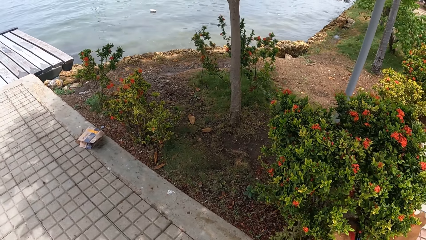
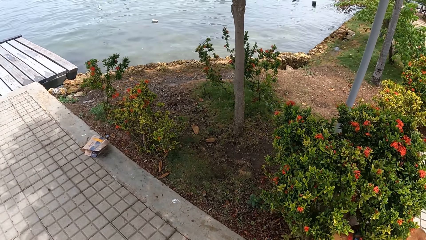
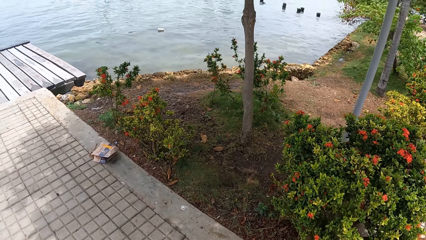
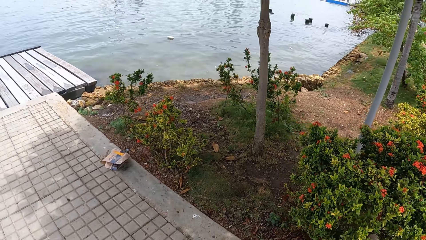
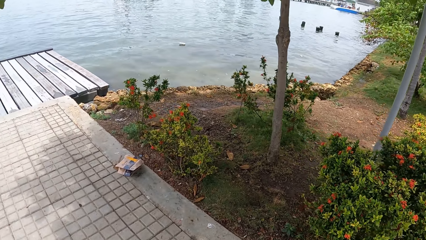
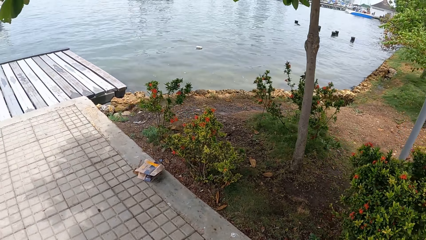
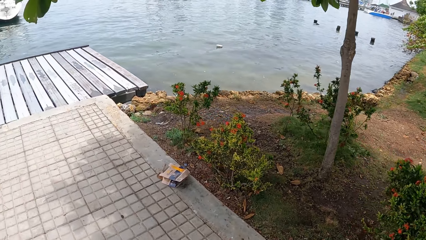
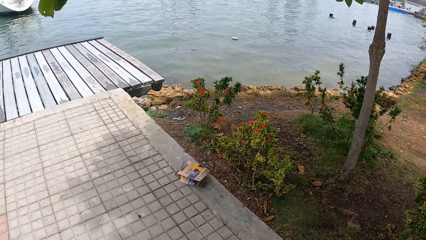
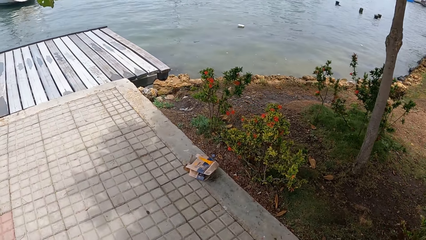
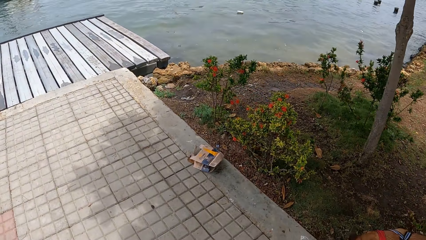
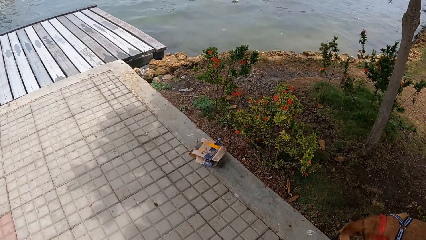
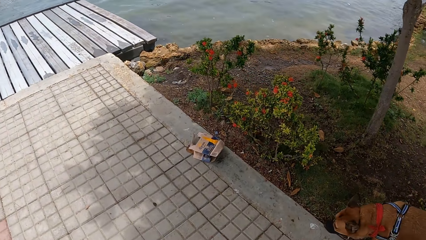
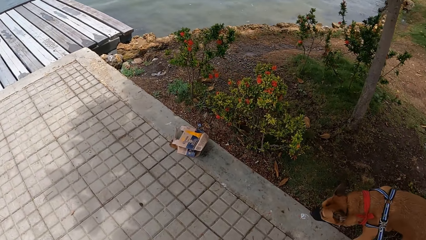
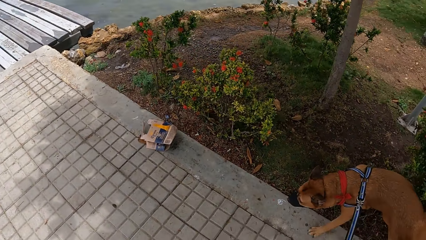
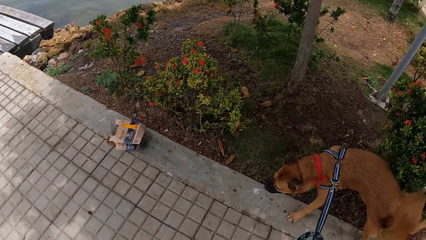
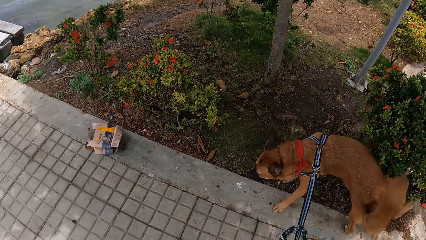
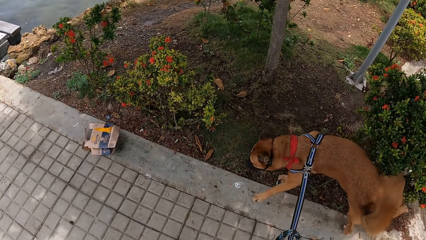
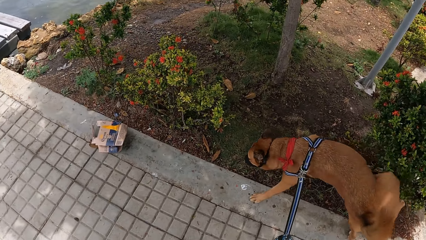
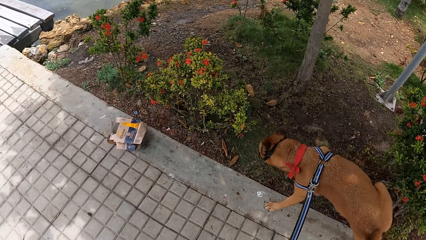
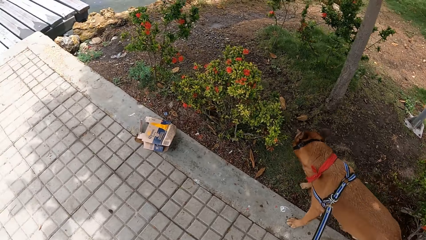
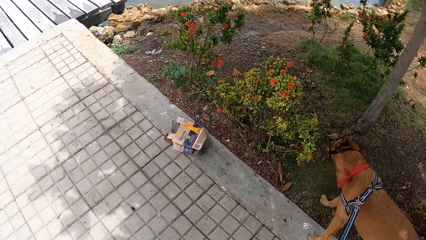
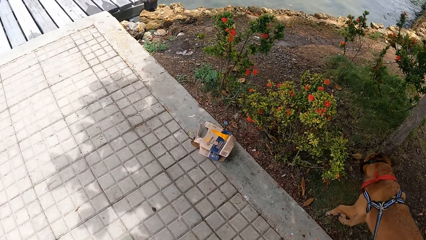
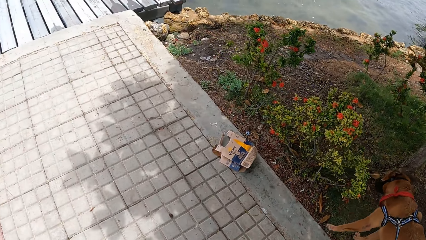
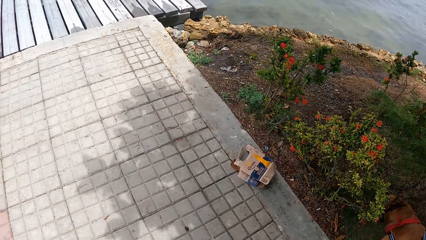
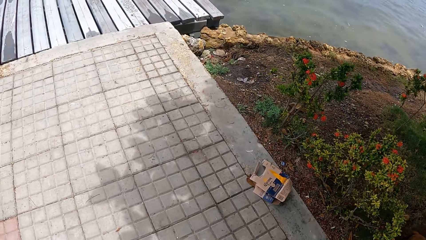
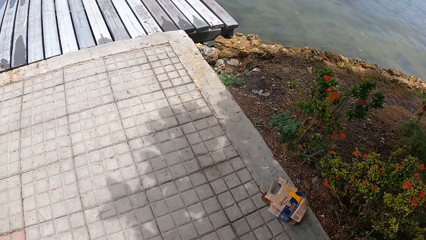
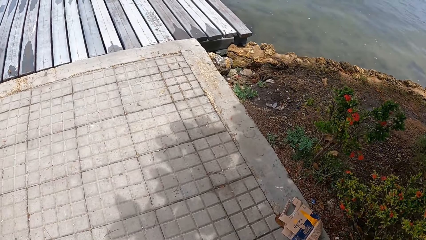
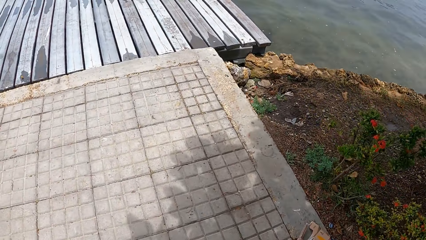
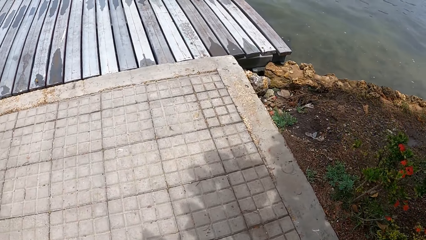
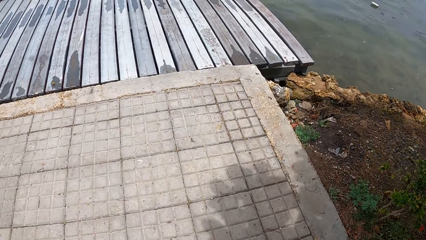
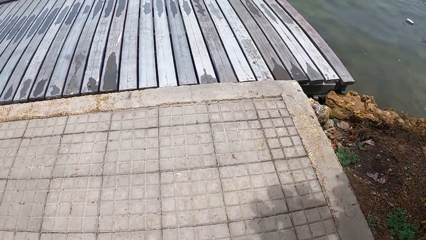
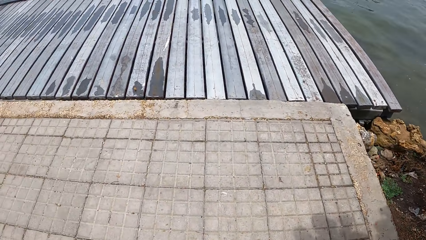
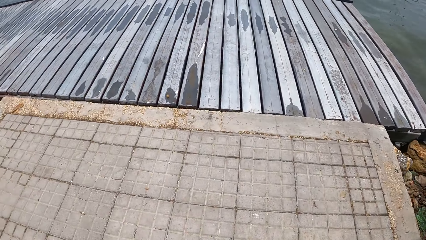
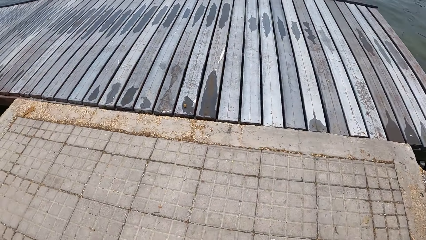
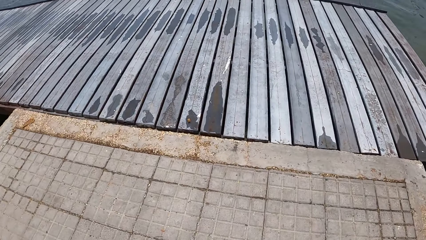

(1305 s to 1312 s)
The camera wearer walks along the footpath.

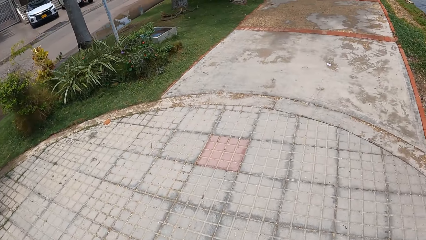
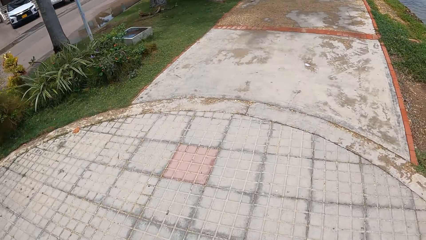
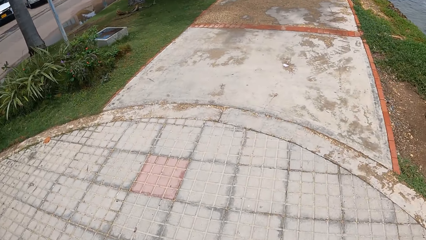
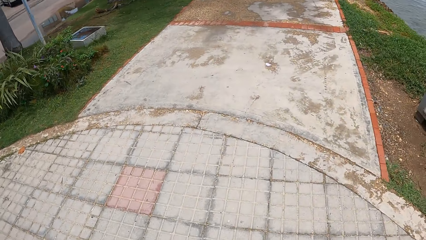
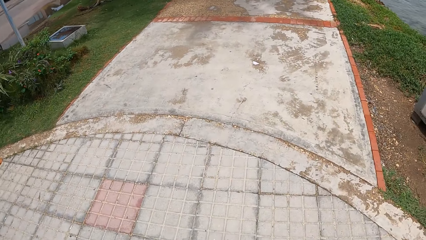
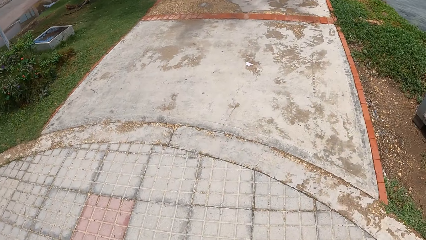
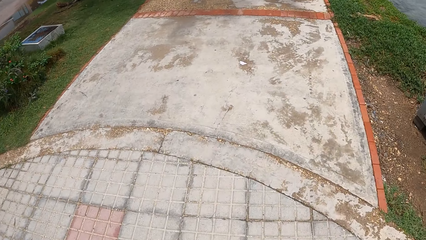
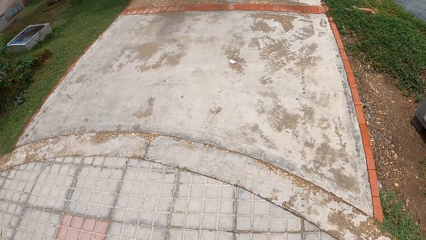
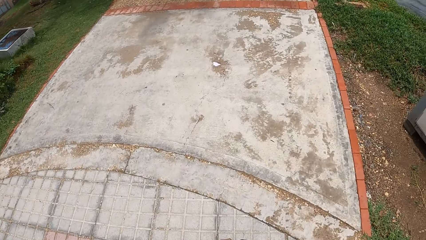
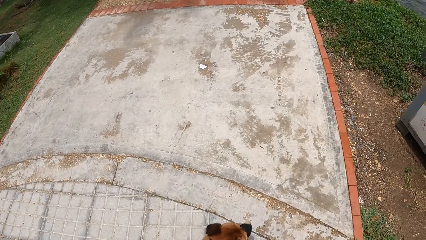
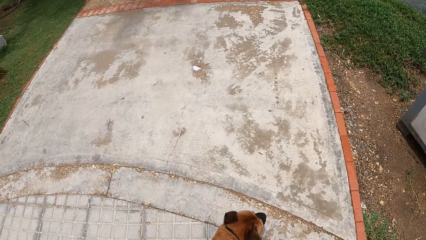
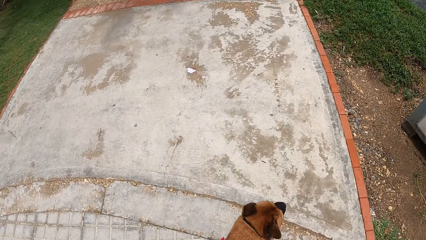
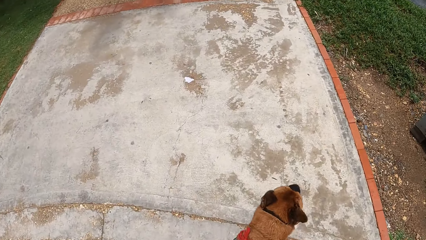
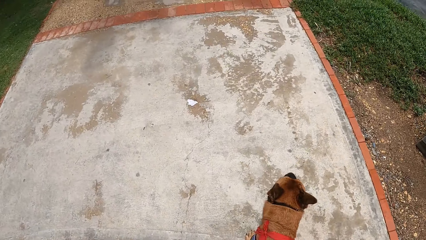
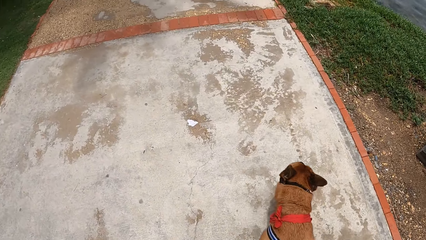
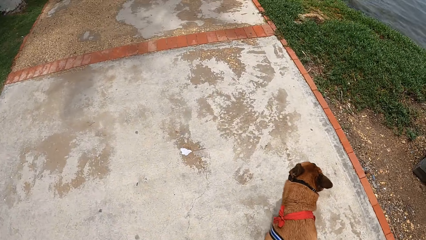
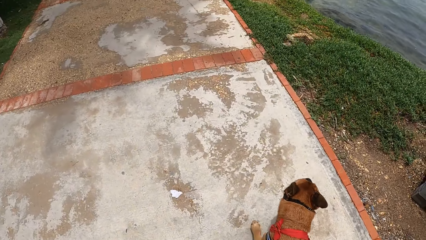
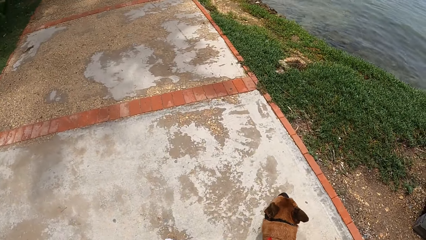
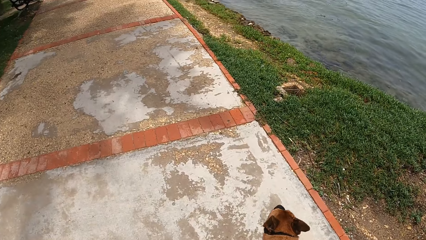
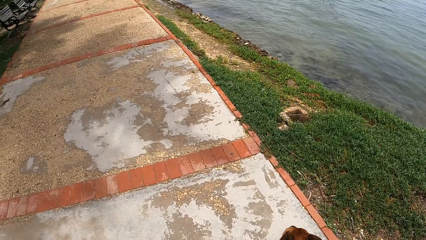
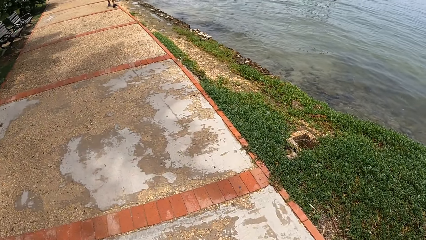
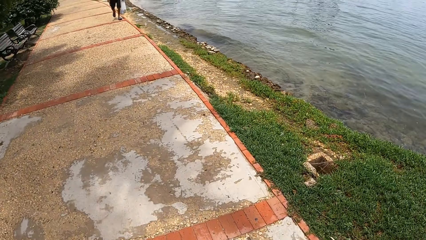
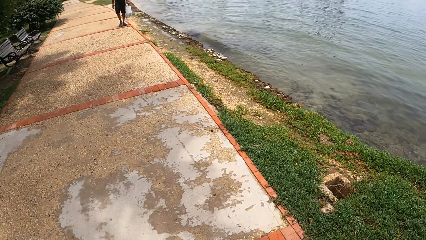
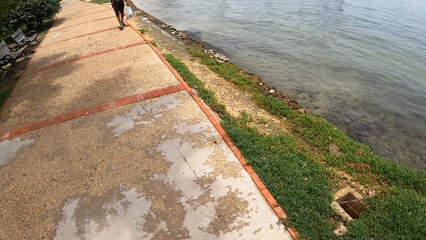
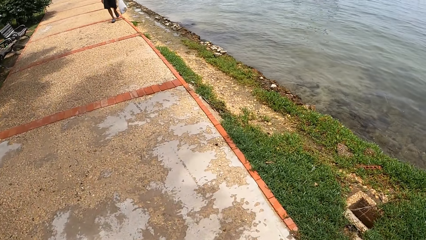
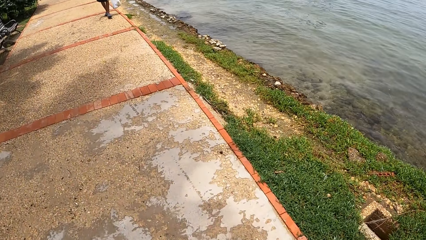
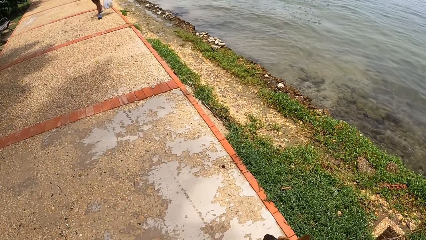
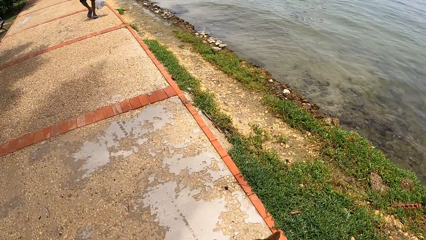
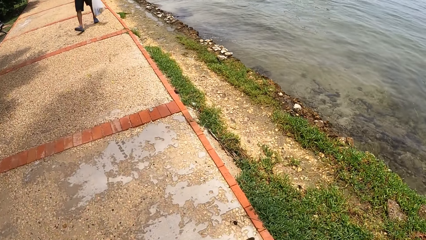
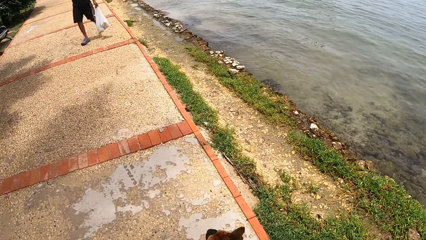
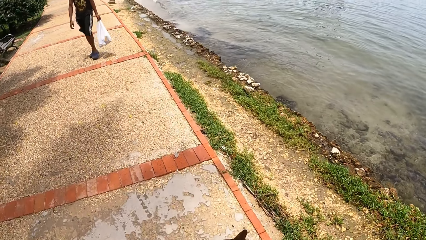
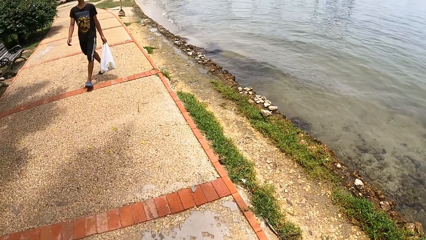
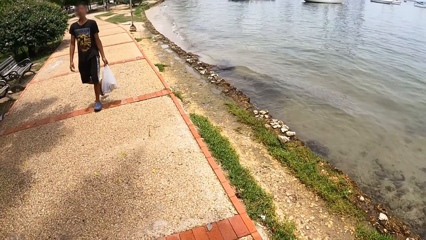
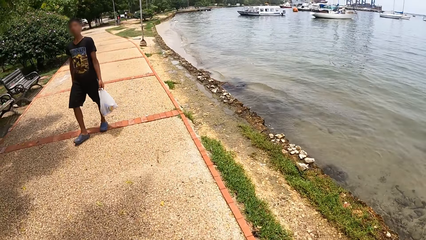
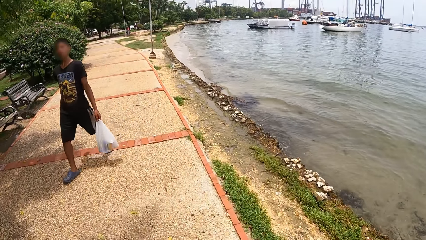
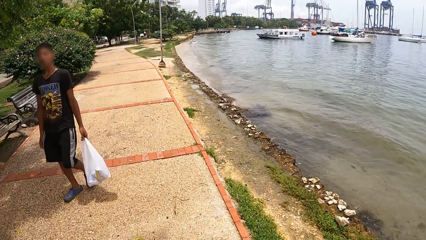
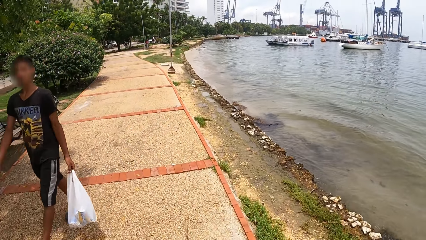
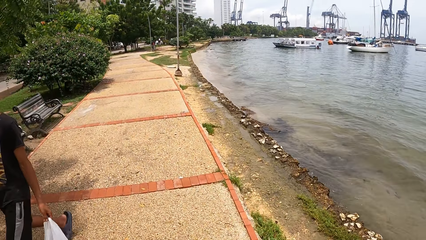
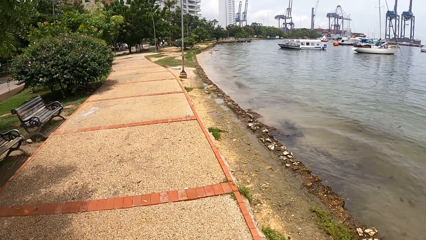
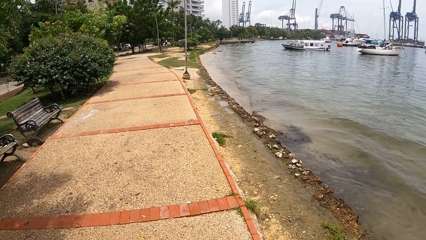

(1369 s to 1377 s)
The camera wearer looks around a park. They walk a dog on a sidewalk.
